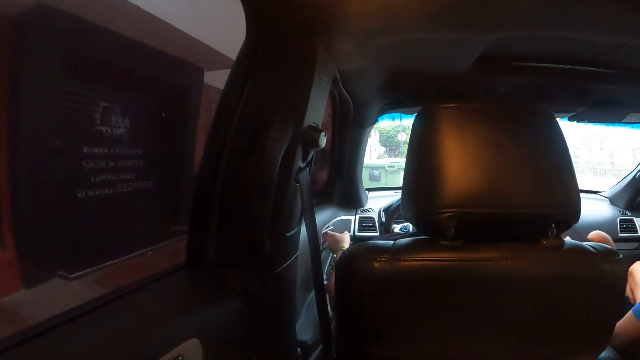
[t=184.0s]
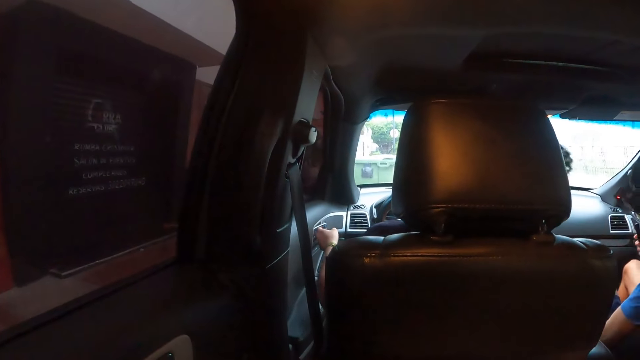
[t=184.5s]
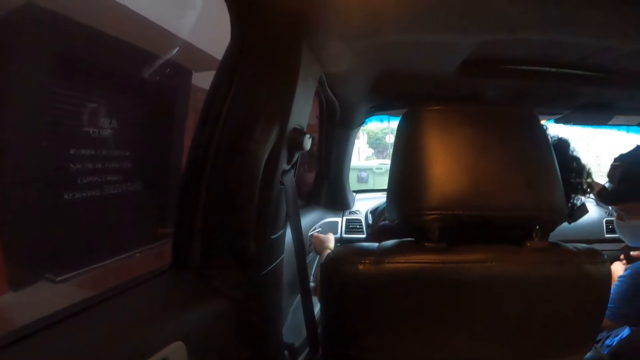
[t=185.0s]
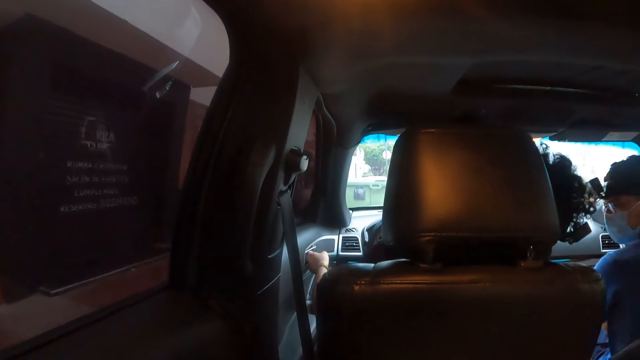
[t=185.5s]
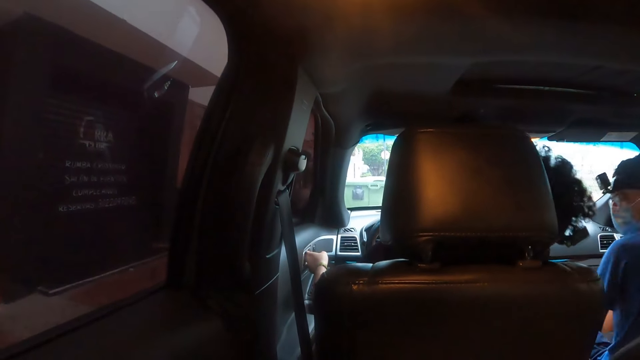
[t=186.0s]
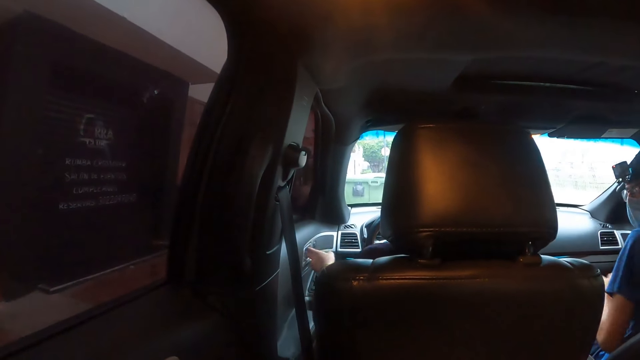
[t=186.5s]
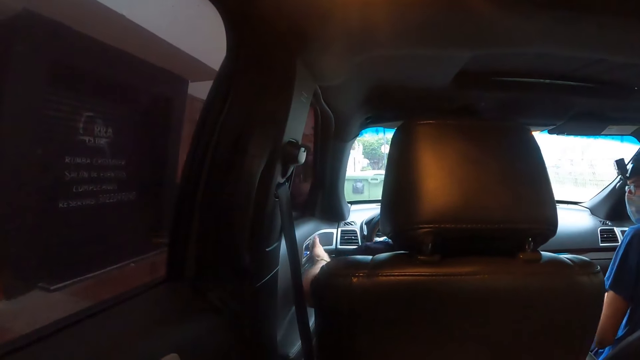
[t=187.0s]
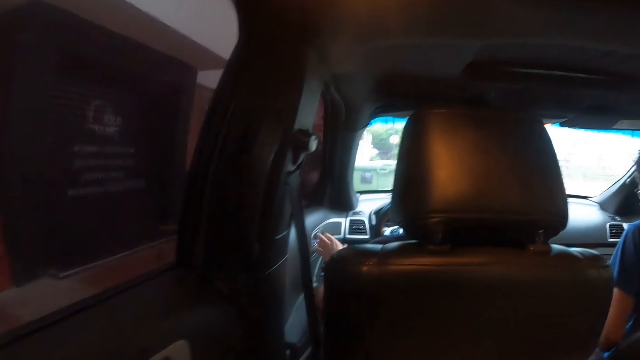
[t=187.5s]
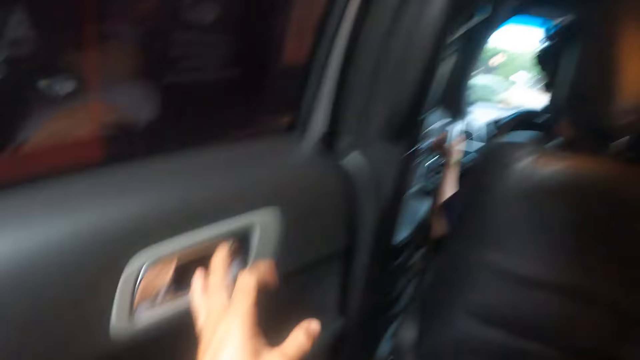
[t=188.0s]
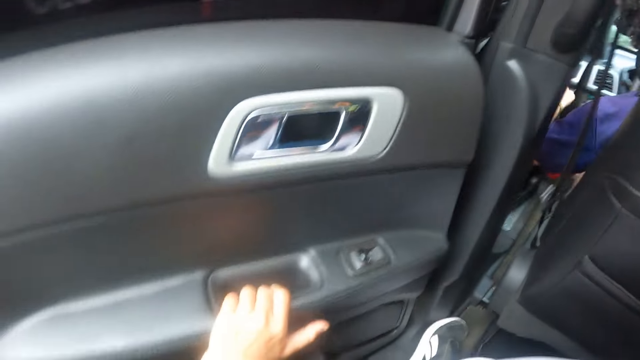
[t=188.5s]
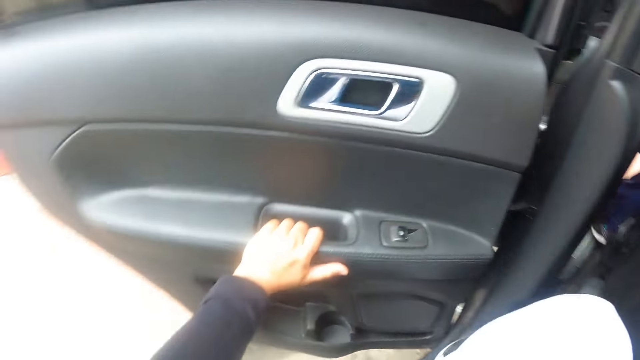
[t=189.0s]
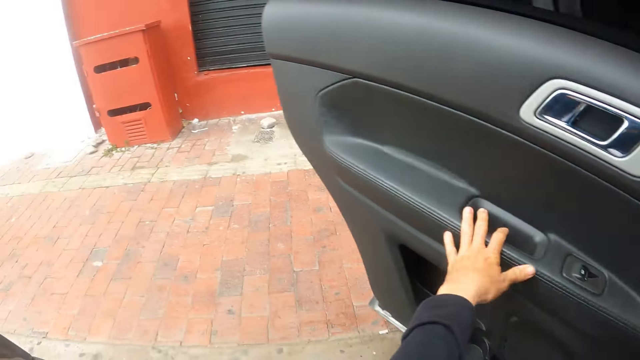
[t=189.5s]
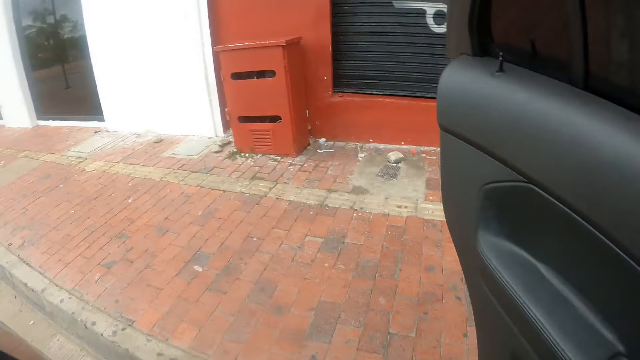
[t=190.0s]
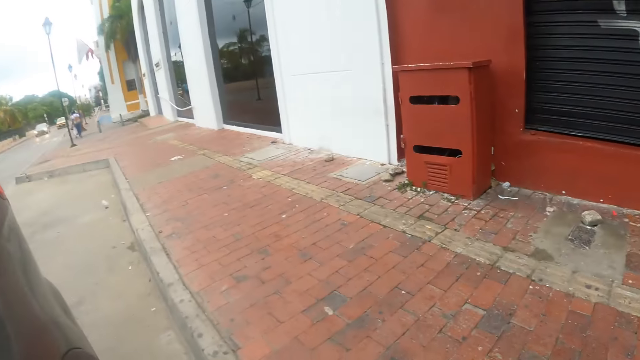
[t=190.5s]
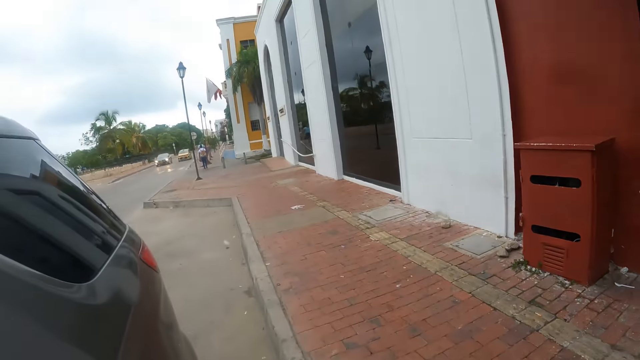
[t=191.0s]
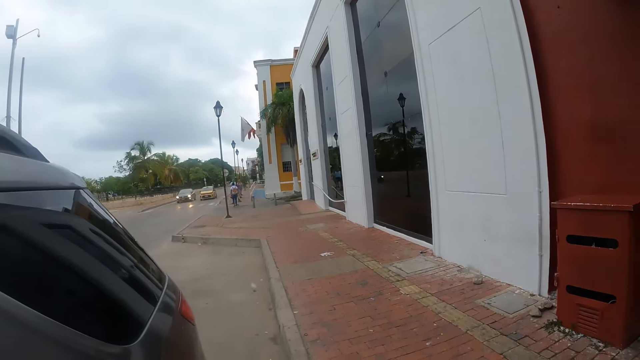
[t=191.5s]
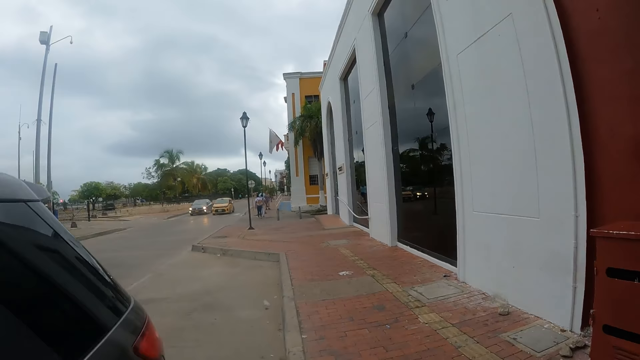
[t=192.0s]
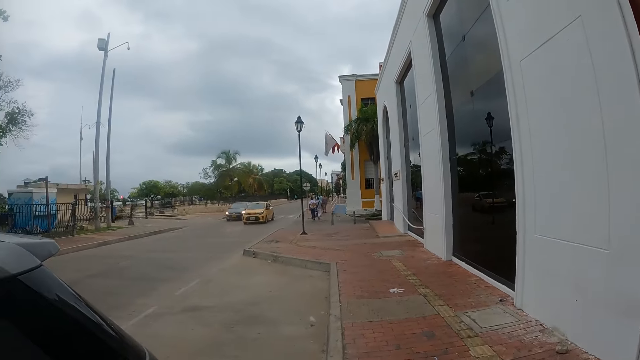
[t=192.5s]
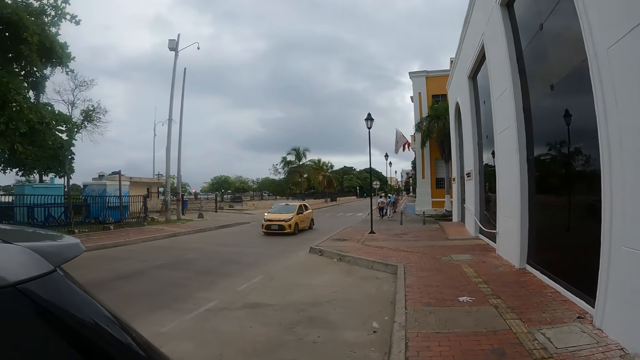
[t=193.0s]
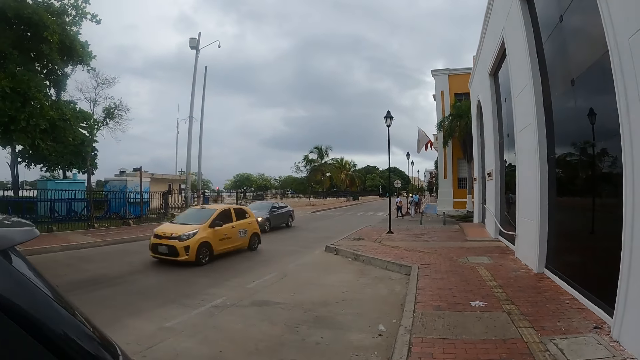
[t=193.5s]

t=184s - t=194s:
The camera wearer opens the car door. They get out of the car.

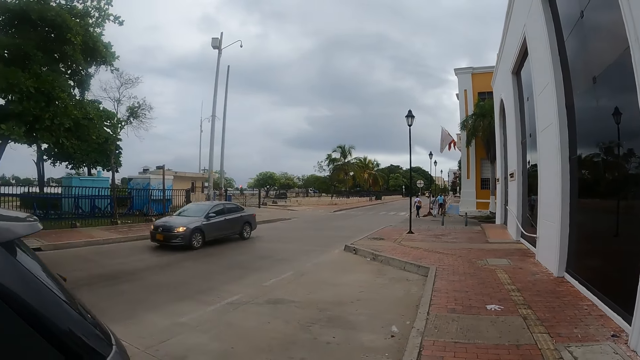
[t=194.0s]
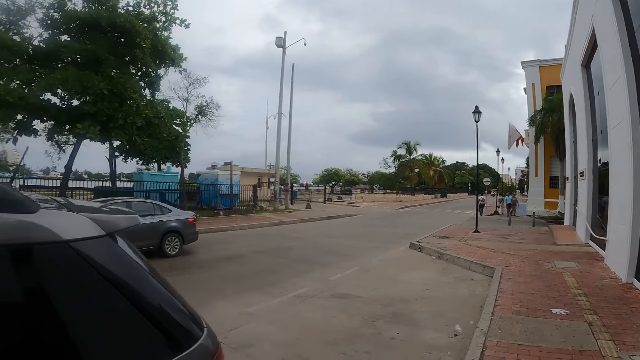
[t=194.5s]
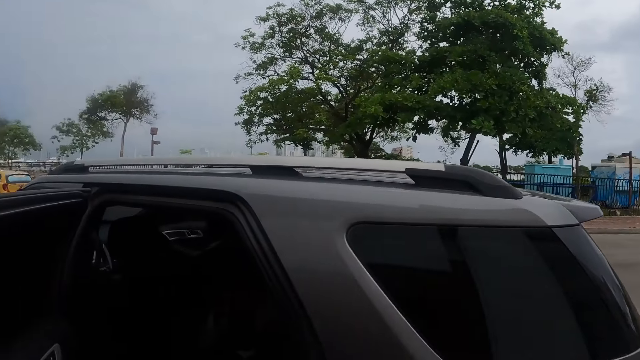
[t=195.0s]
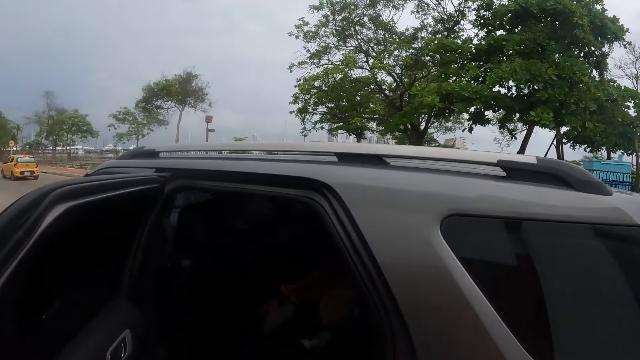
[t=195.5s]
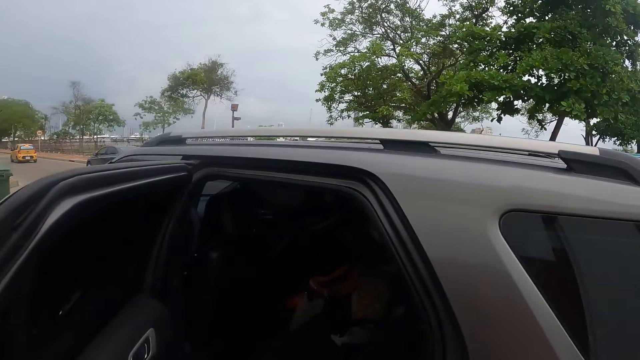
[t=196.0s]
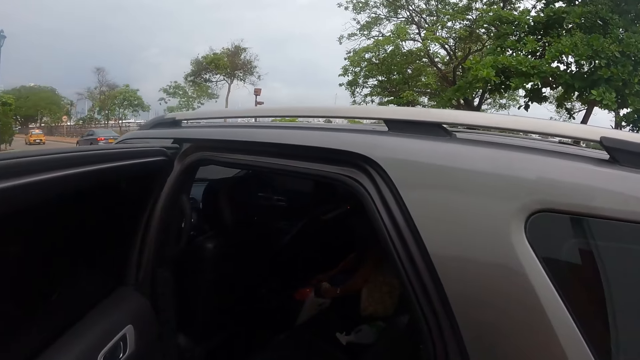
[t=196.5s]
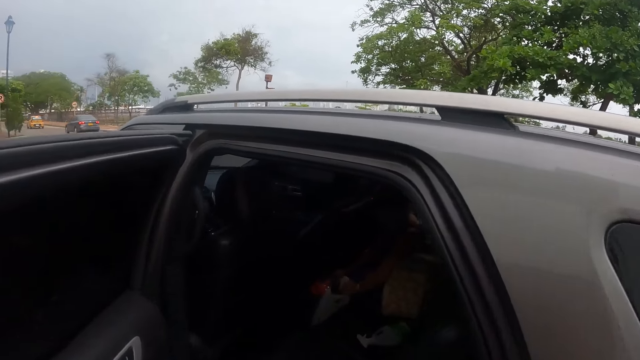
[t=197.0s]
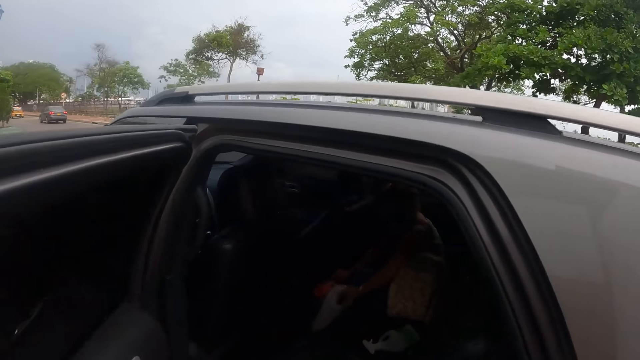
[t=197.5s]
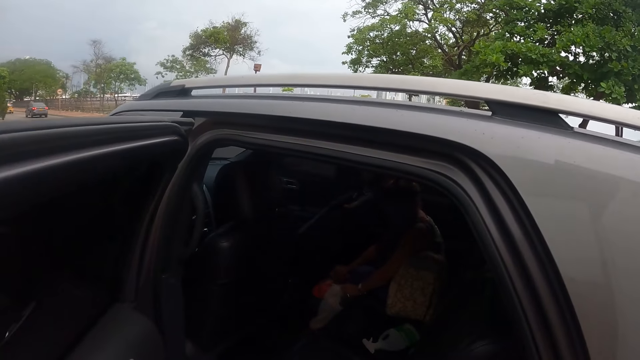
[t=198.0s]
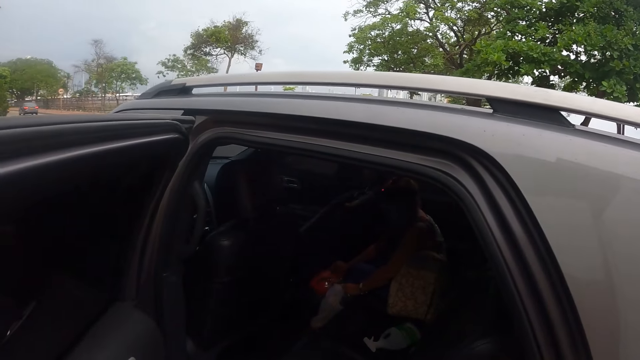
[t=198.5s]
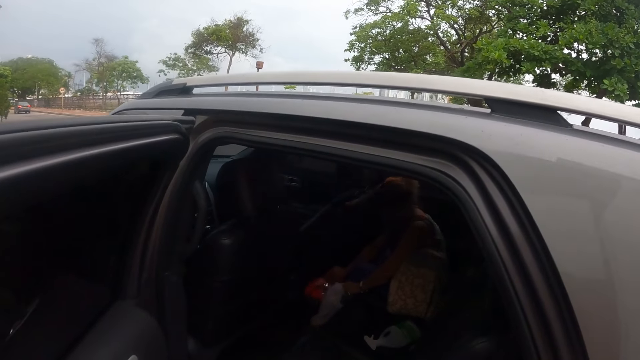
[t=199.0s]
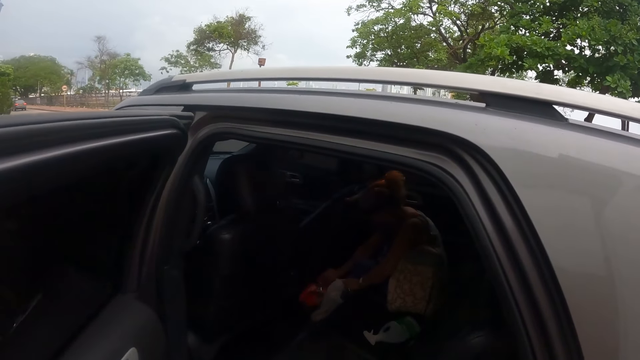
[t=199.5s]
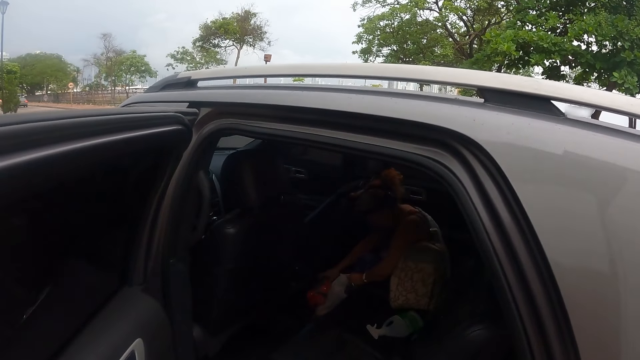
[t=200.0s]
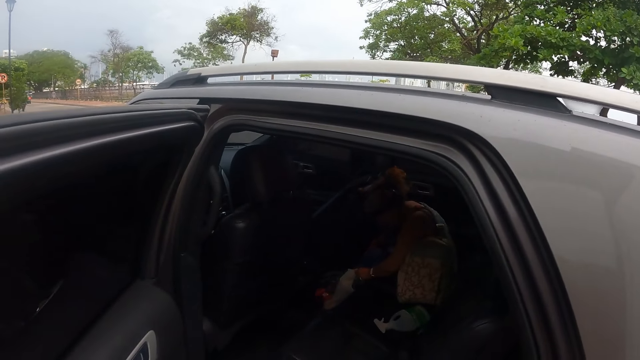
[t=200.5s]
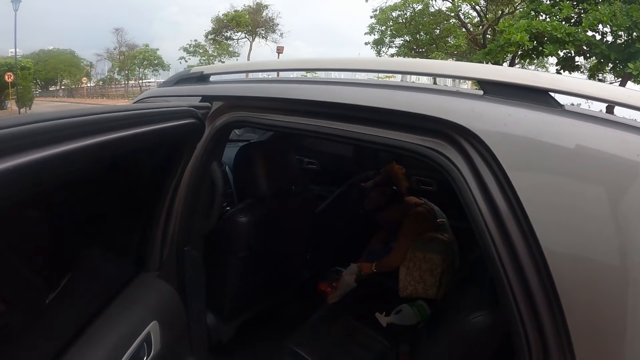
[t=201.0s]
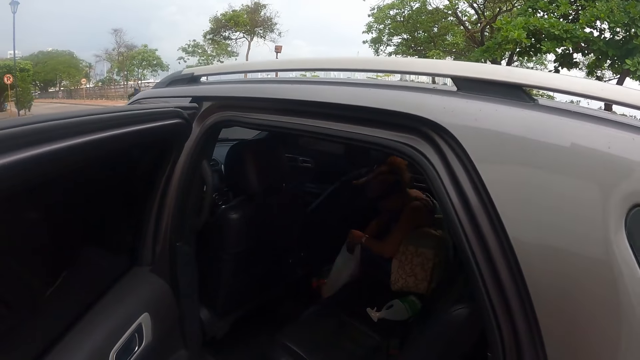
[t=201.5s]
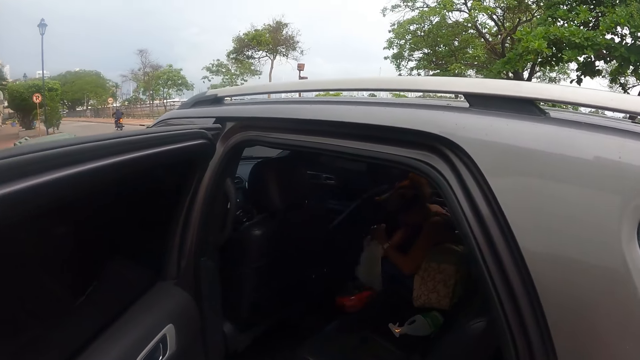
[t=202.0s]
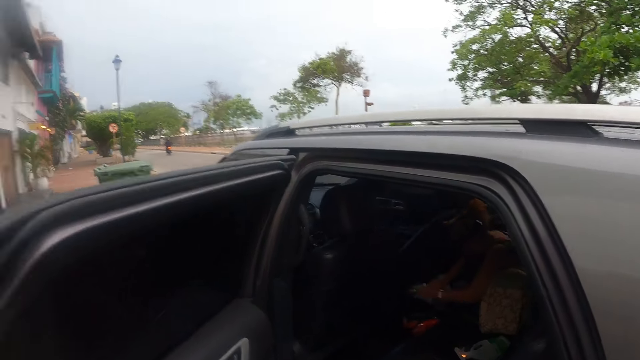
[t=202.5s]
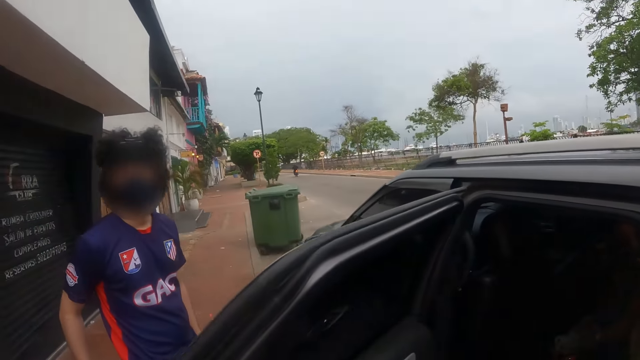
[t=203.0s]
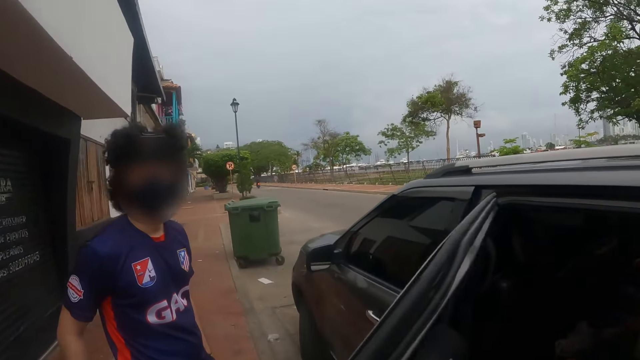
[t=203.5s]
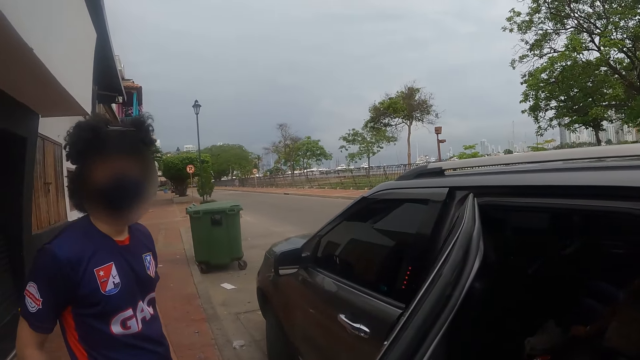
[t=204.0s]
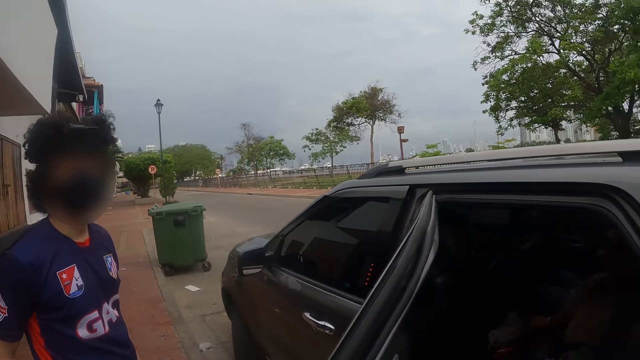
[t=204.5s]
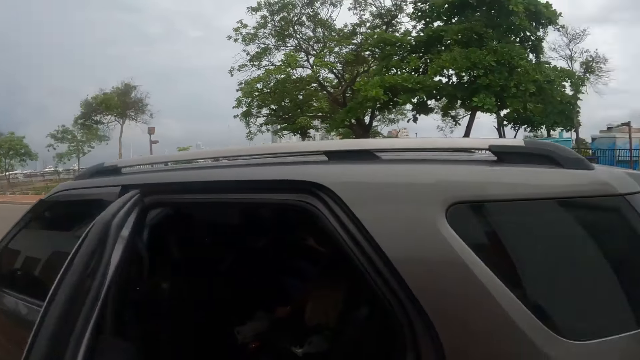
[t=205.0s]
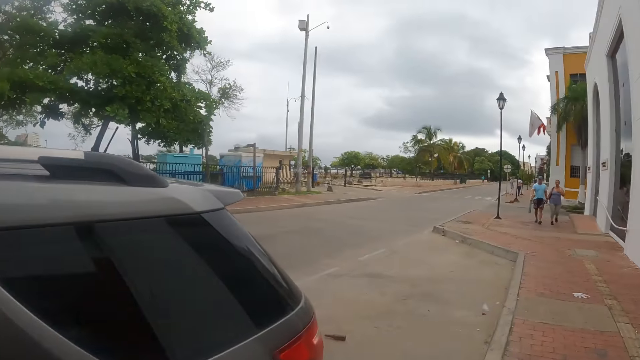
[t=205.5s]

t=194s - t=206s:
The camera wearer looks around. They look inside the car. They look inside the car again.
